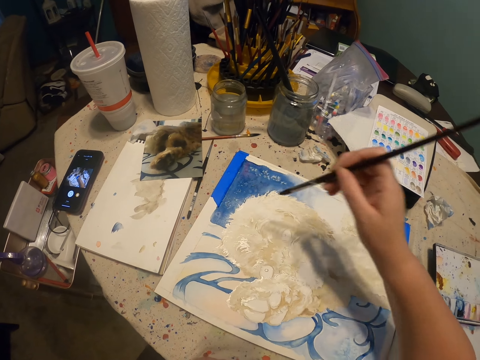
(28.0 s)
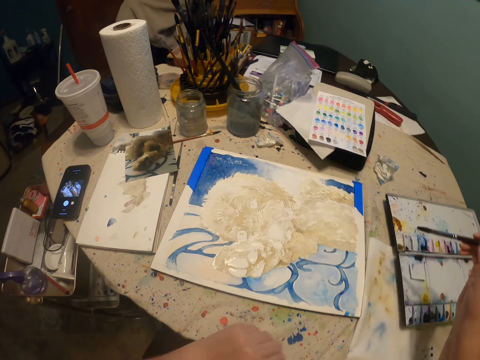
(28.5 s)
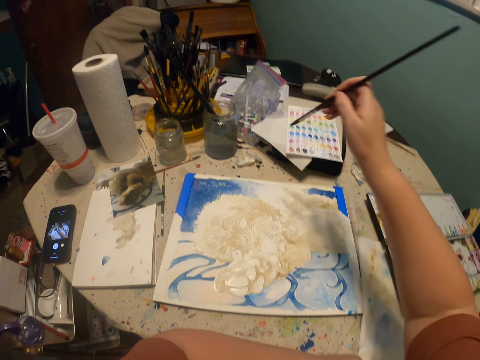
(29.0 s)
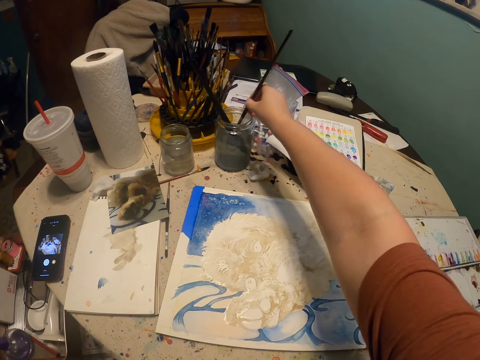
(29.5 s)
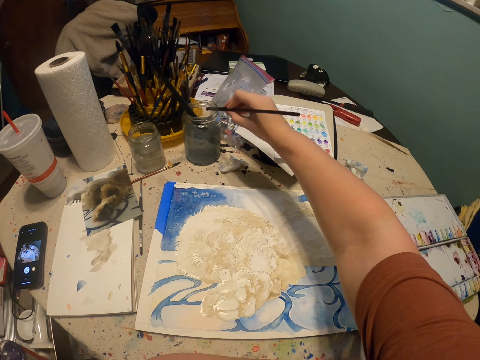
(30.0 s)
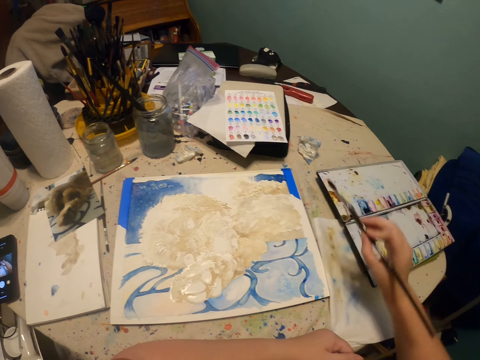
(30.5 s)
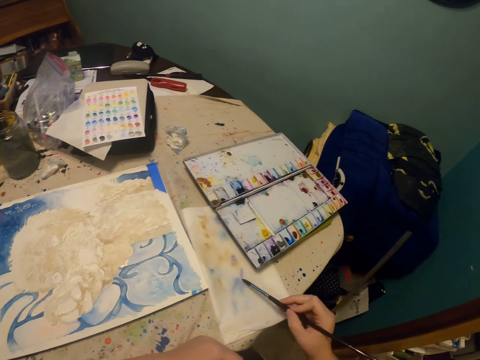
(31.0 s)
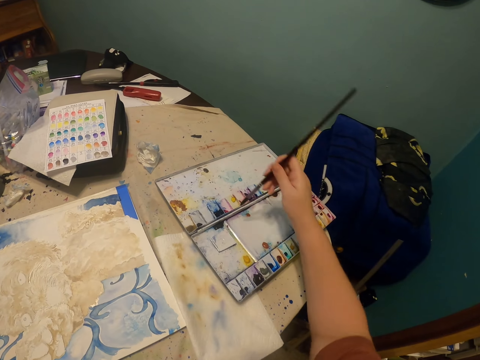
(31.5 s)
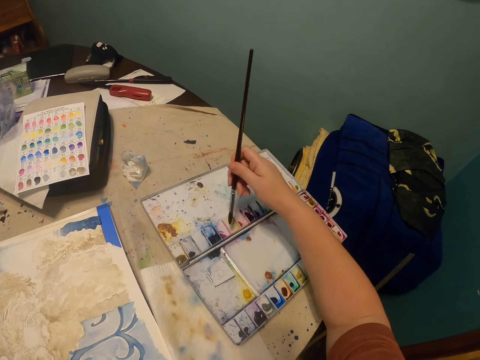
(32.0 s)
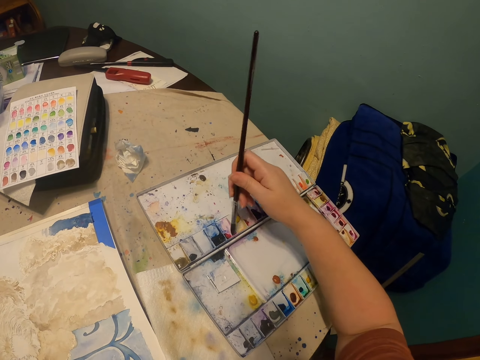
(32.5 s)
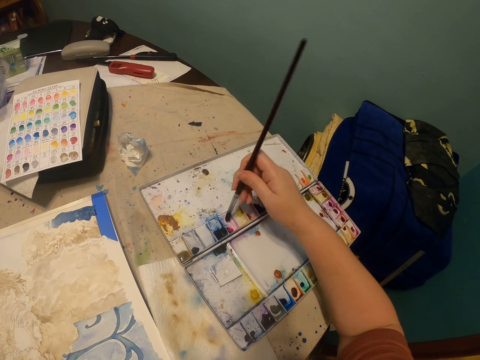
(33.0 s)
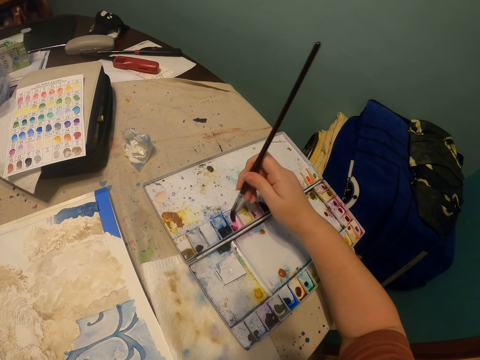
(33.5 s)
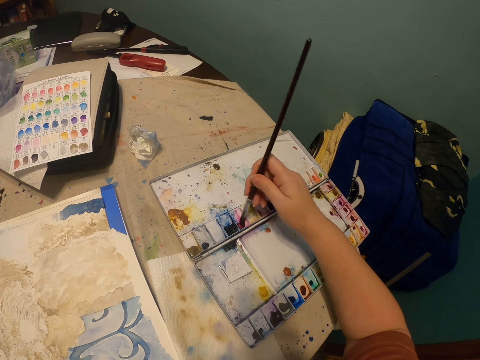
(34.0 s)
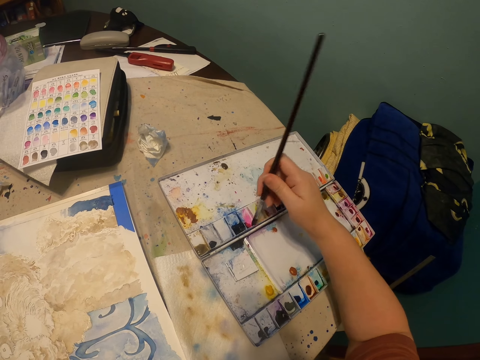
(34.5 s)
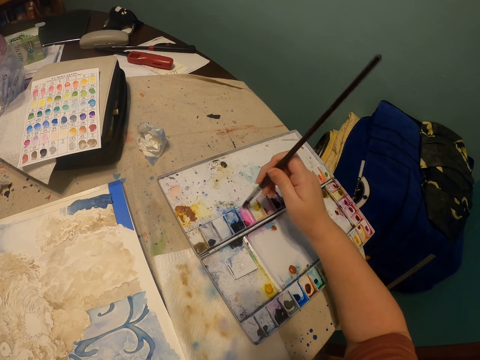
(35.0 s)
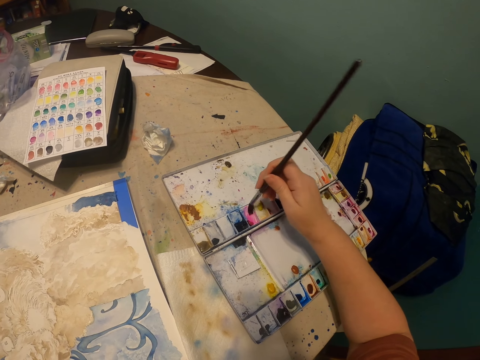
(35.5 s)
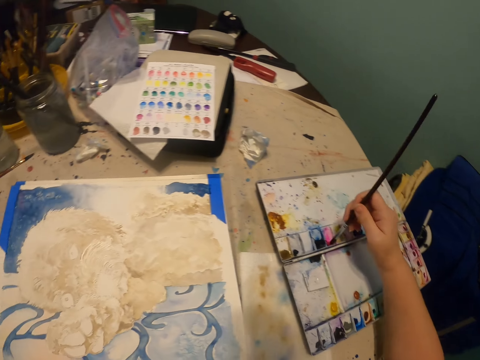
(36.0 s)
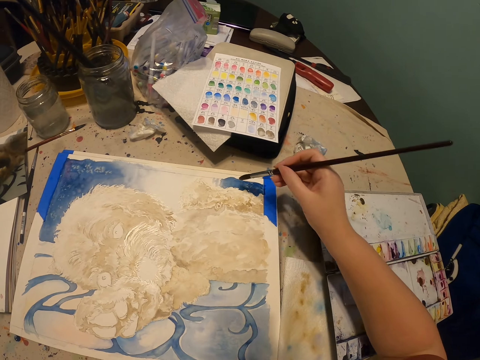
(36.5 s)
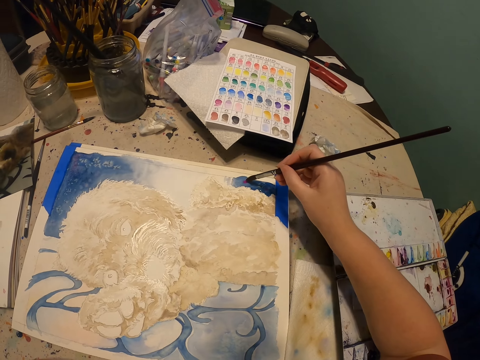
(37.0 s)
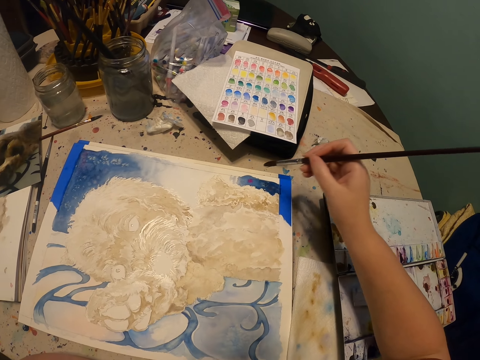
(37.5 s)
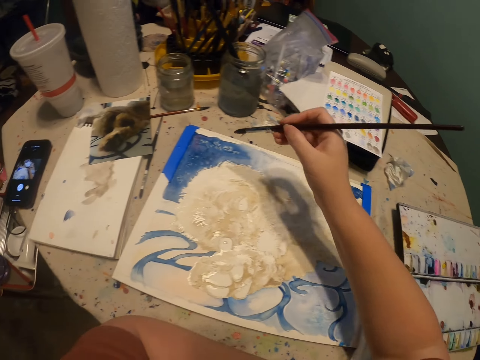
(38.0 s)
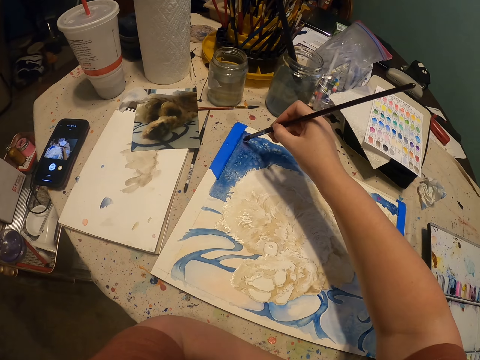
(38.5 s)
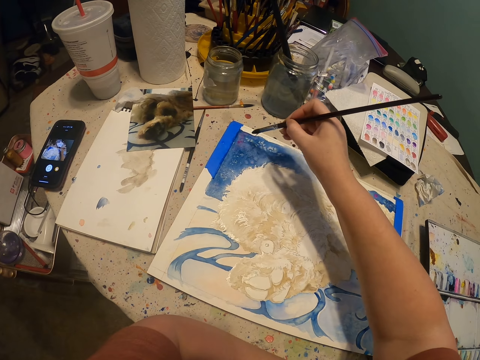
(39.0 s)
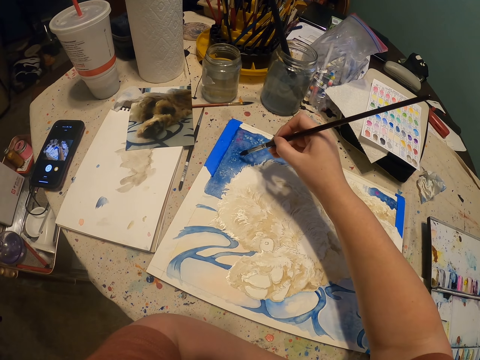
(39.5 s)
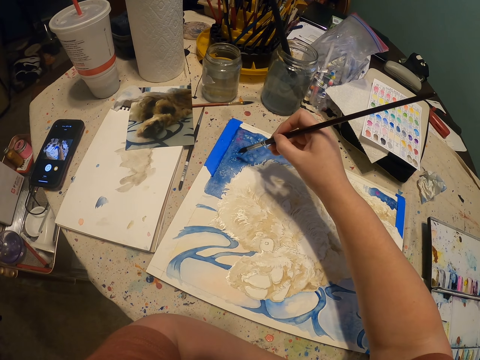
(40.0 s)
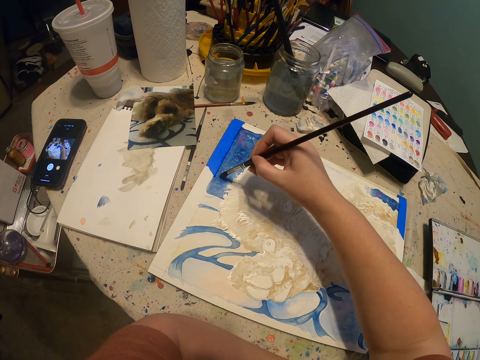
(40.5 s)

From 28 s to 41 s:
The camera wearer dips the paintbrush in the can. They wipe the paintbrush on the serviette paper. They scoop the paint from the paintbox. They dip the brush in the paint. They paint on the paint paper.

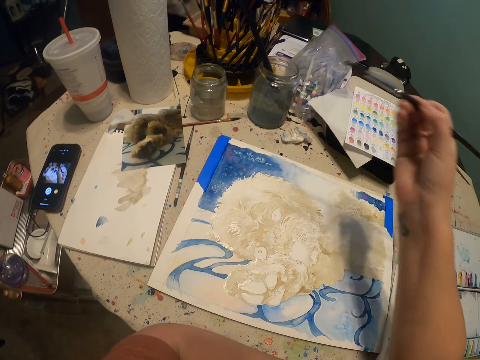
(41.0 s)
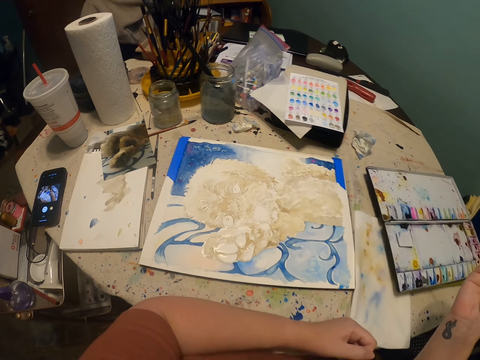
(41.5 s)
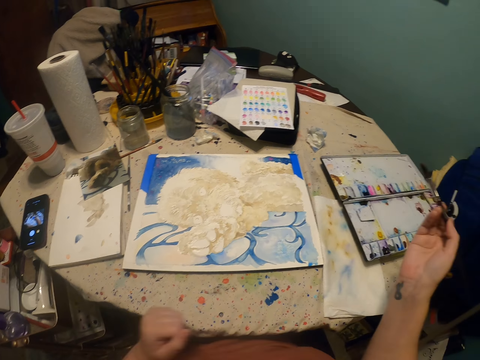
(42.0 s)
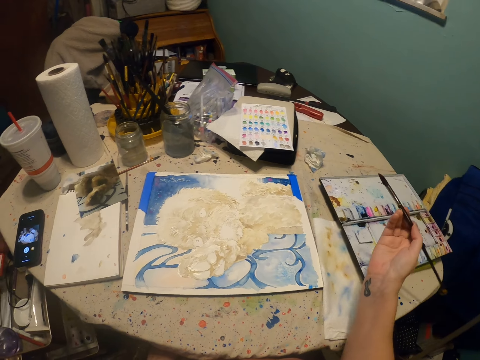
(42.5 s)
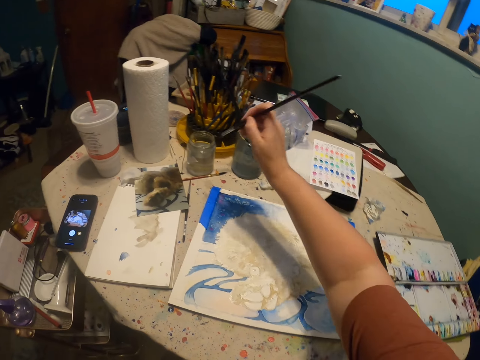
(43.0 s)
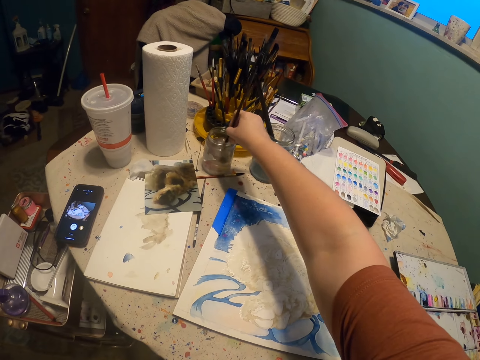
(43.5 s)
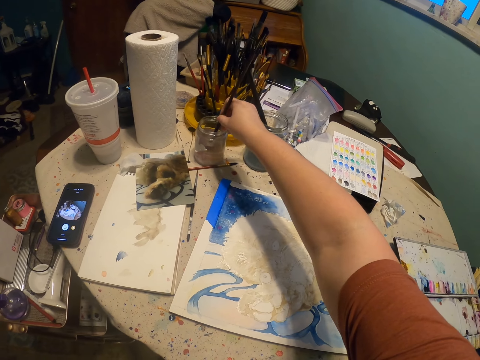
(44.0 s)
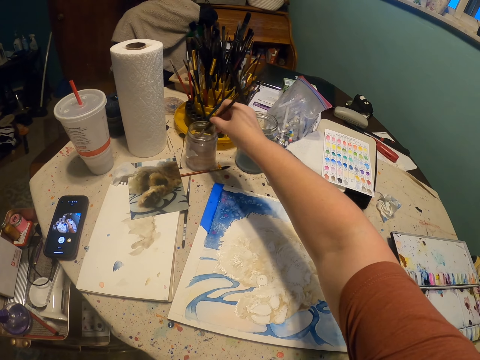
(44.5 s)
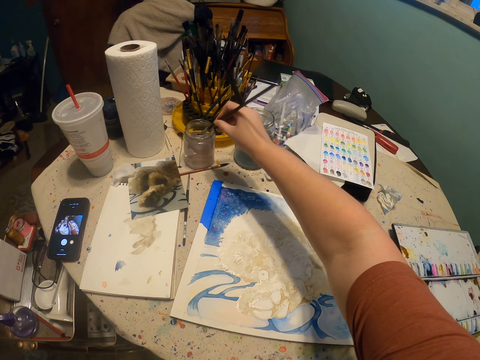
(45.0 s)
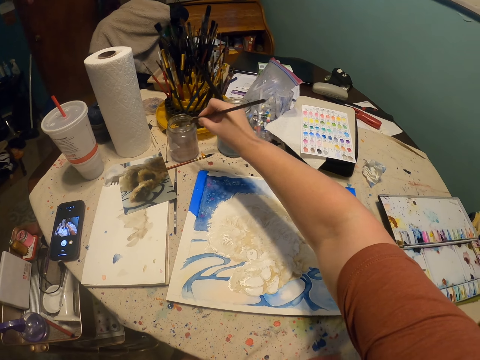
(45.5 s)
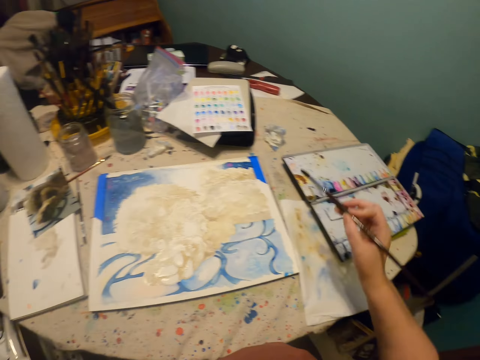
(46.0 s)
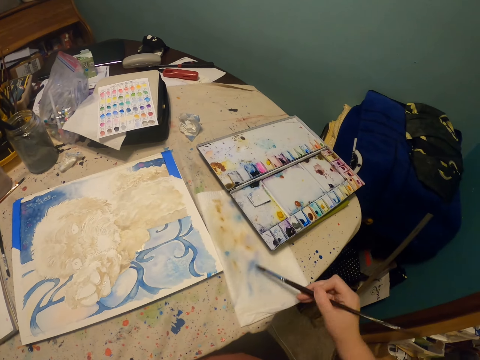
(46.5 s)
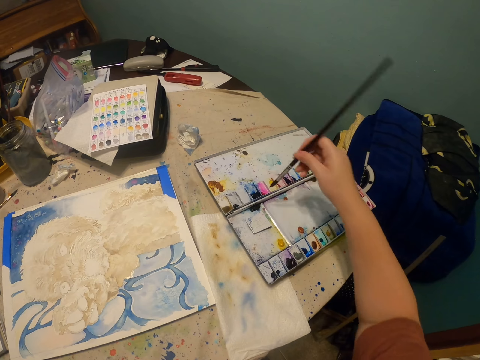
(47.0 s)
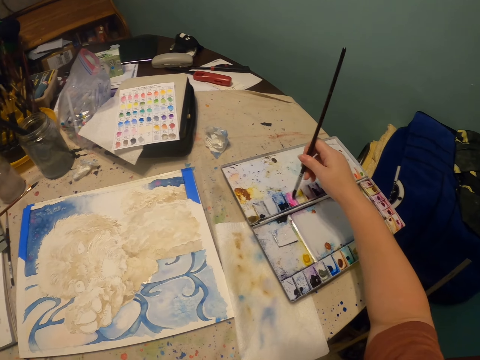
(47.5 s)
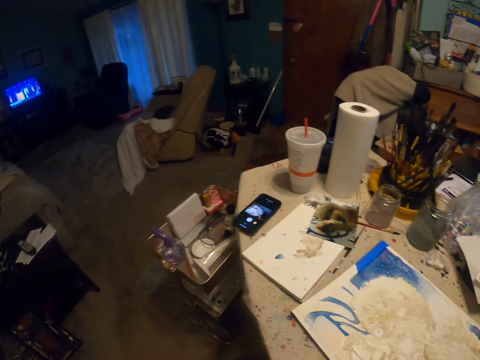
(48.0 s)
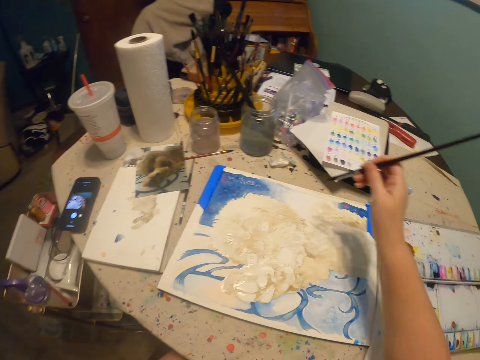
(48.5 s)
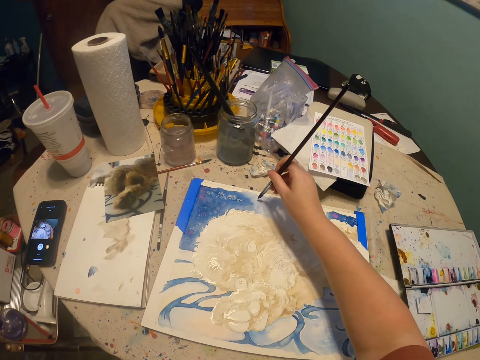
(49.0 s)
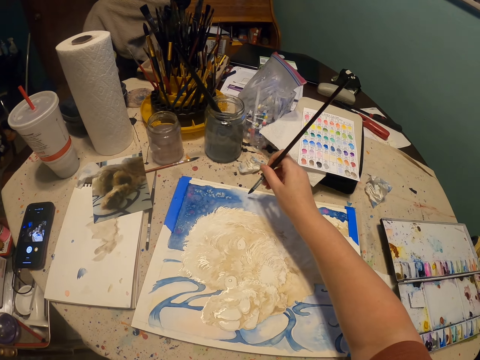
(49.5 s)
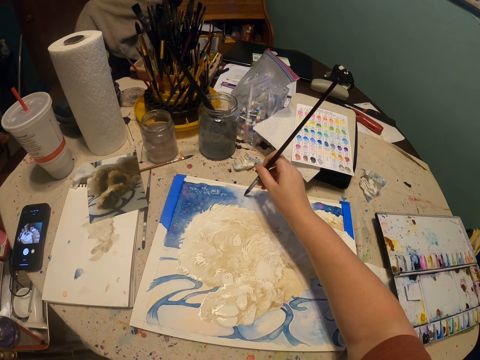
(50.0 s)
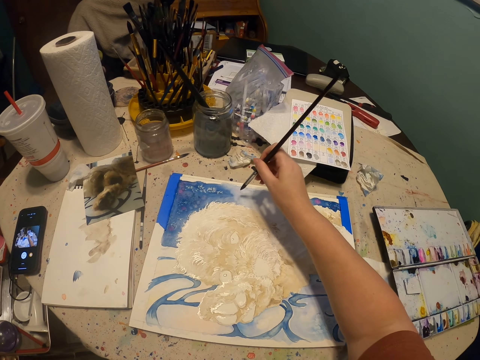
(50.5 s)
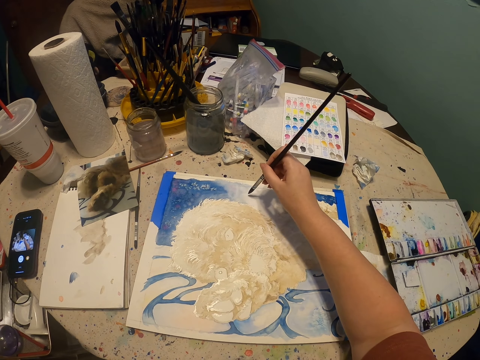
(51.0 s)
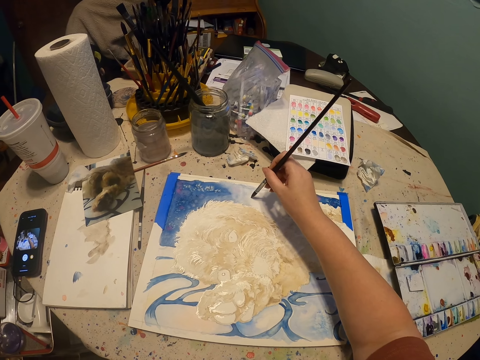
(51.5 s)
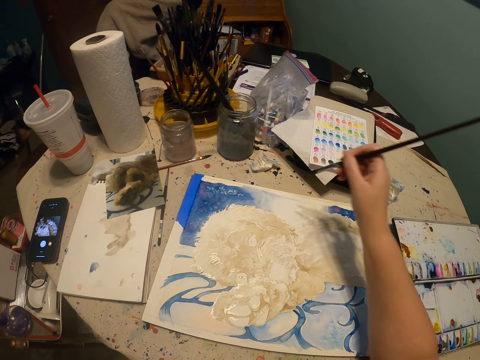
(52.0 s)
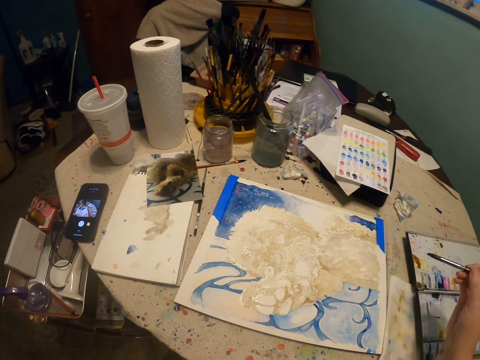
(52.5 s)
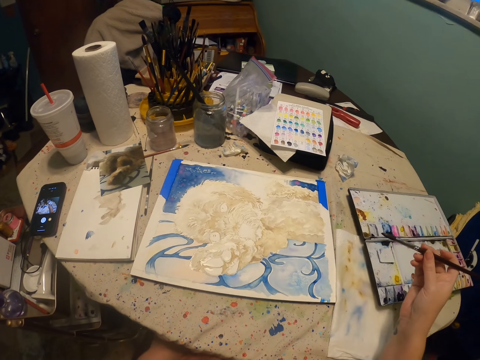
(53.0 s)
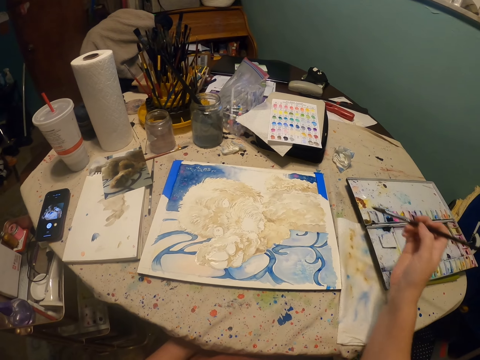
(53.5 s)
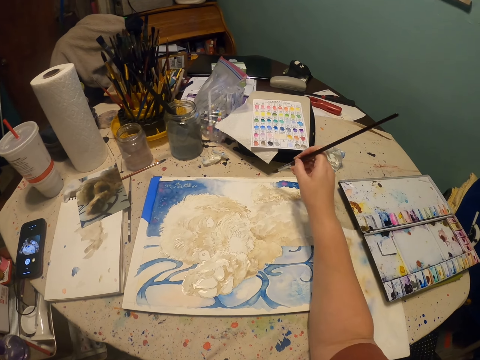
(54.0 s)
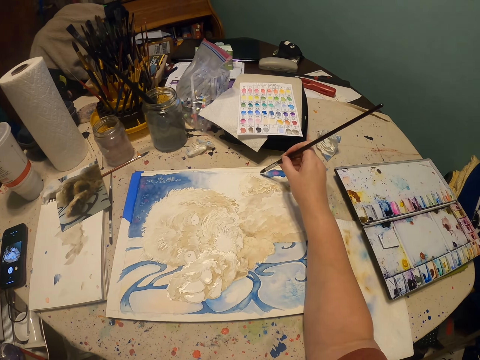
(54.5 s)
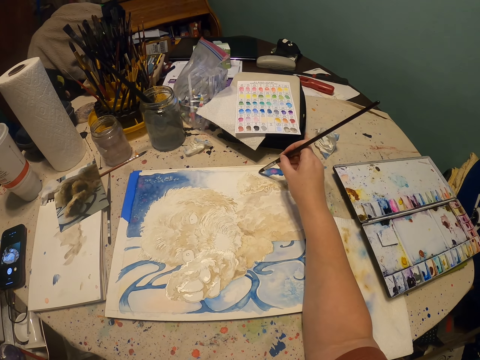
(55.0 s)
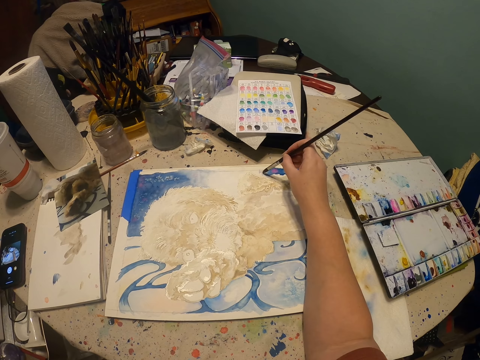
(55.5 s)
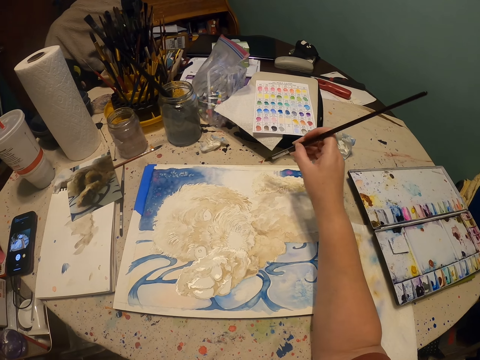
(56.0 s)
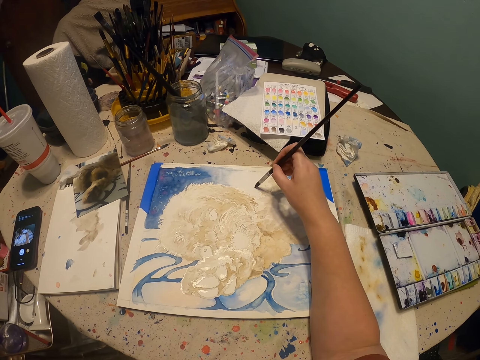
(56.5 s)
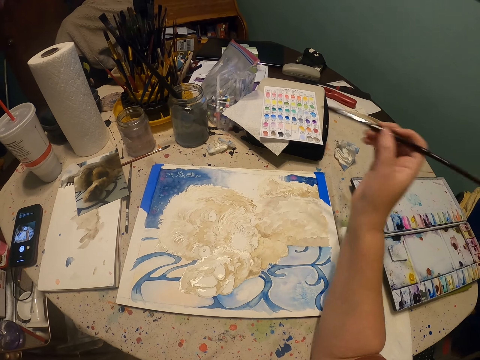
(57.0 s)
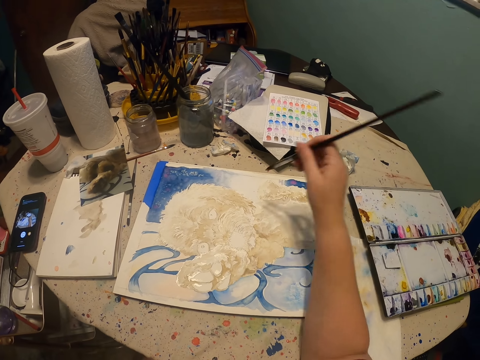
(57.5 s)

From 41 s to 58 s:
The camera wearer dips the paintbrush in the water. They wipe the paintbrush on the serviette paper. They scoop the paint from the paintbox. They dip the brush in the paint. They paint on the paint paper or canvas. They paint on the canvas again.
